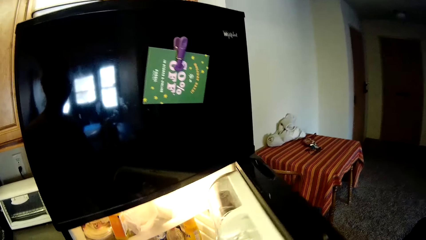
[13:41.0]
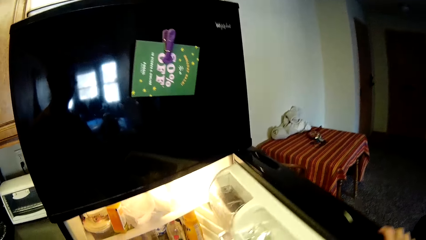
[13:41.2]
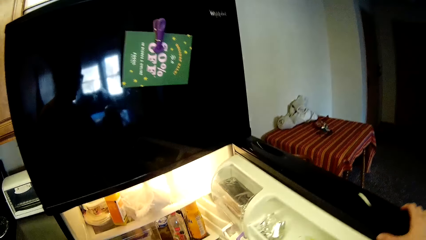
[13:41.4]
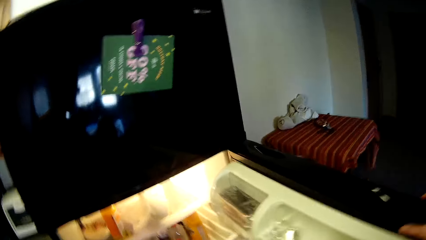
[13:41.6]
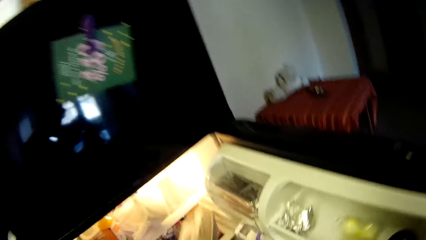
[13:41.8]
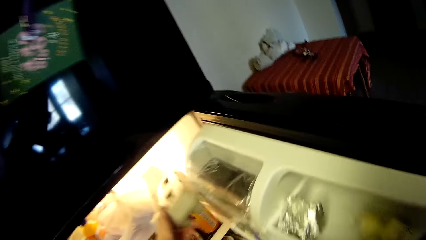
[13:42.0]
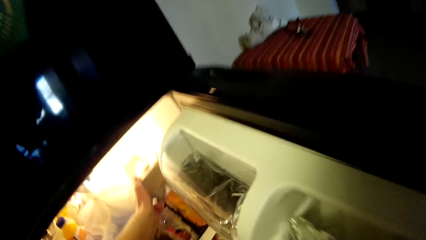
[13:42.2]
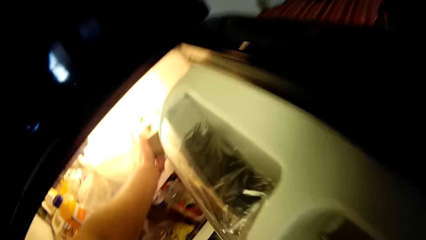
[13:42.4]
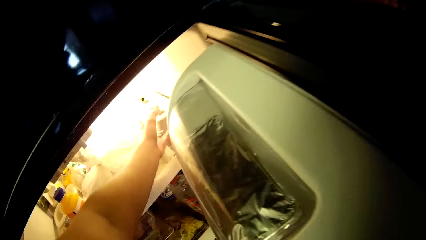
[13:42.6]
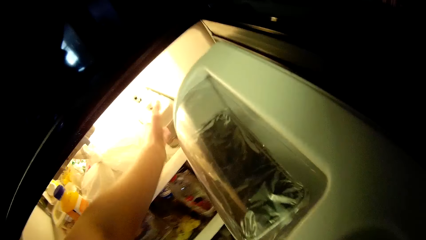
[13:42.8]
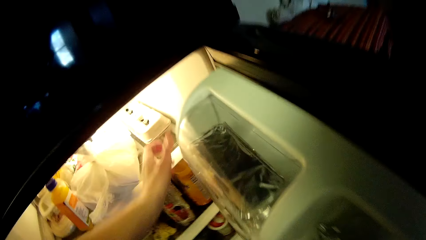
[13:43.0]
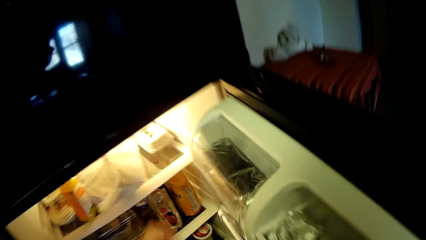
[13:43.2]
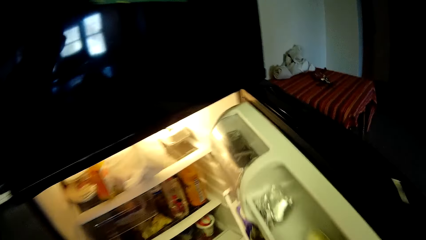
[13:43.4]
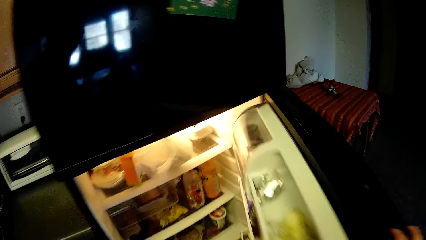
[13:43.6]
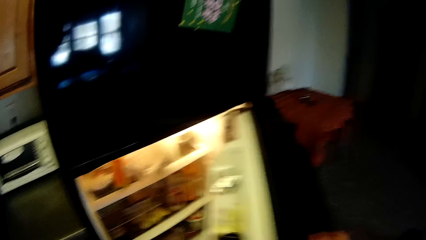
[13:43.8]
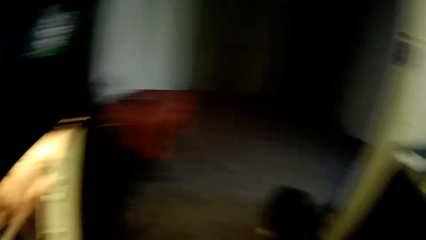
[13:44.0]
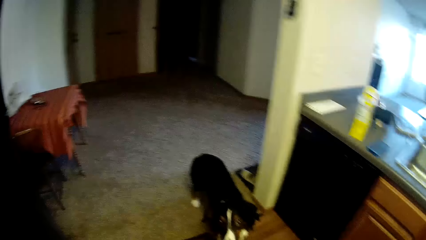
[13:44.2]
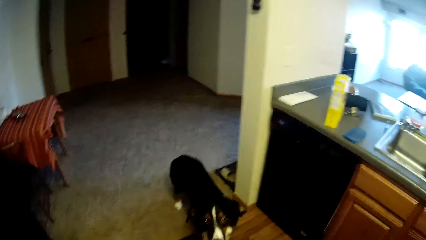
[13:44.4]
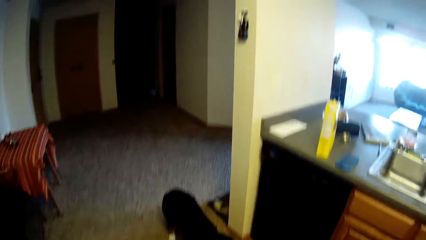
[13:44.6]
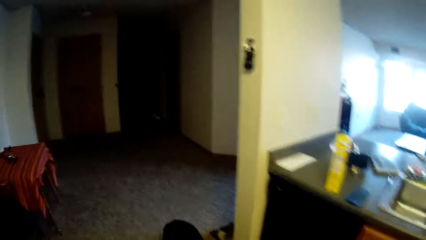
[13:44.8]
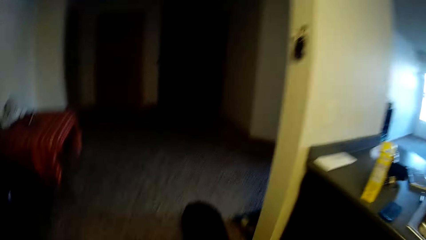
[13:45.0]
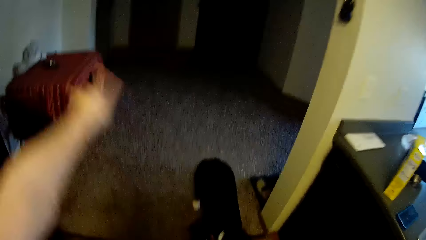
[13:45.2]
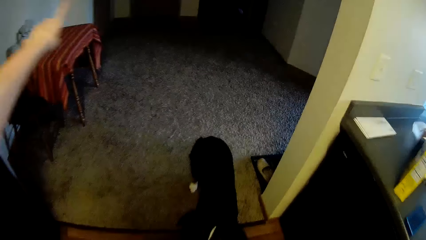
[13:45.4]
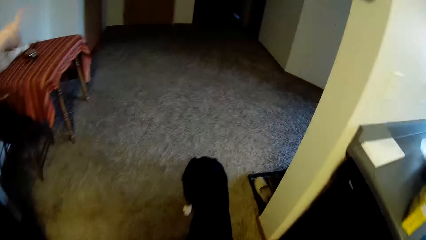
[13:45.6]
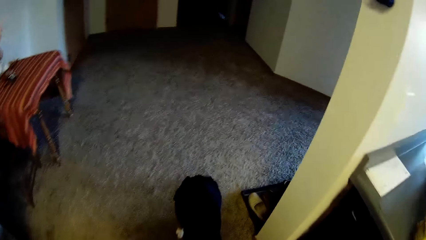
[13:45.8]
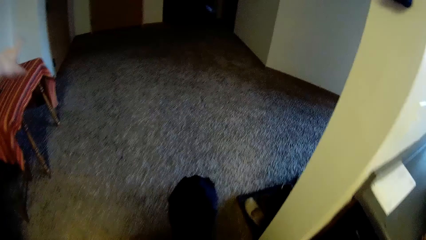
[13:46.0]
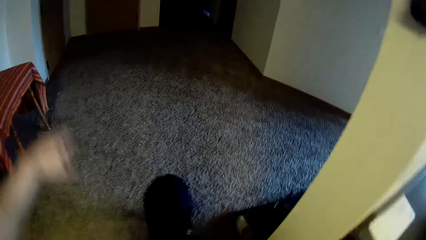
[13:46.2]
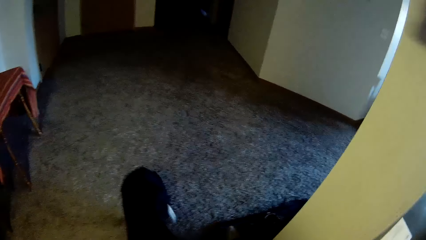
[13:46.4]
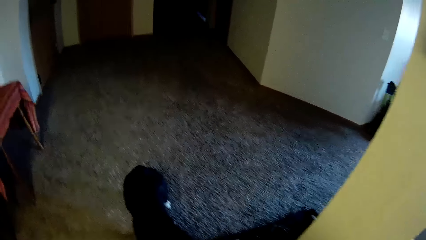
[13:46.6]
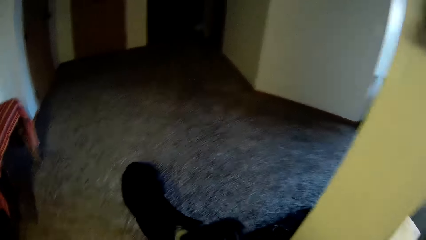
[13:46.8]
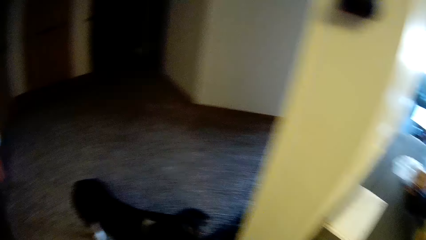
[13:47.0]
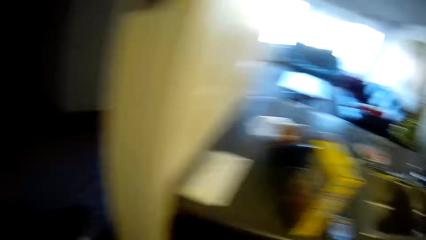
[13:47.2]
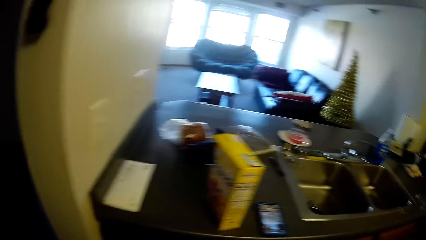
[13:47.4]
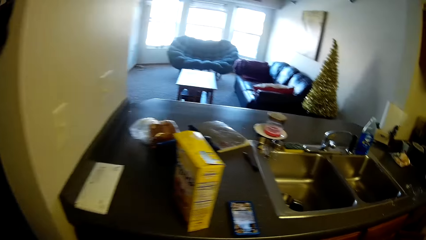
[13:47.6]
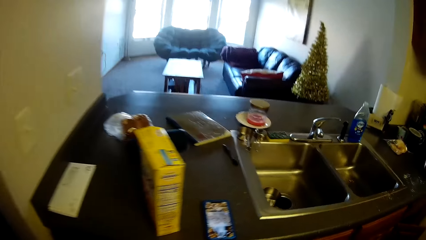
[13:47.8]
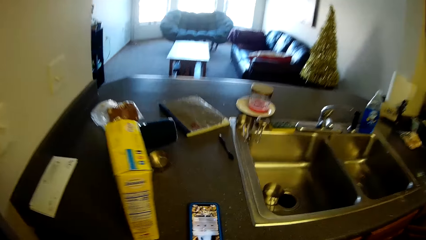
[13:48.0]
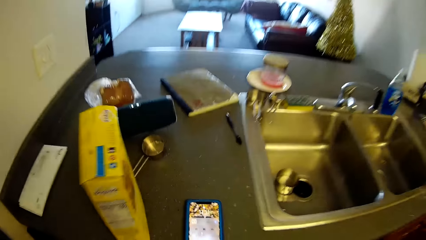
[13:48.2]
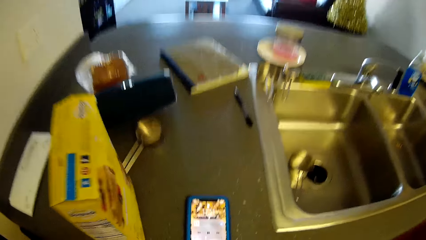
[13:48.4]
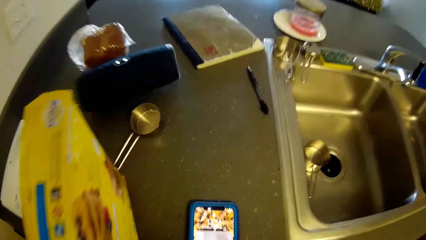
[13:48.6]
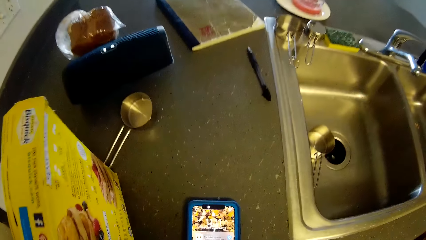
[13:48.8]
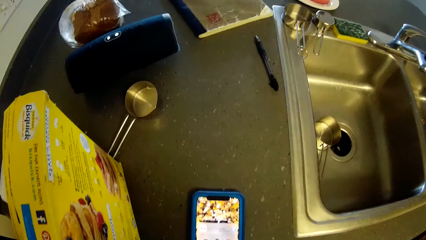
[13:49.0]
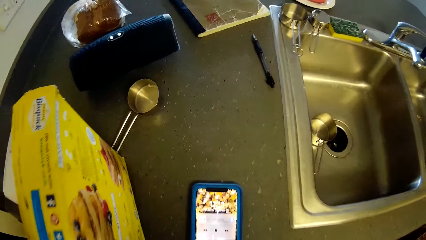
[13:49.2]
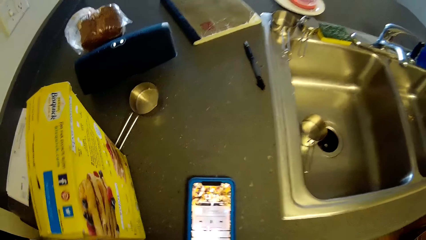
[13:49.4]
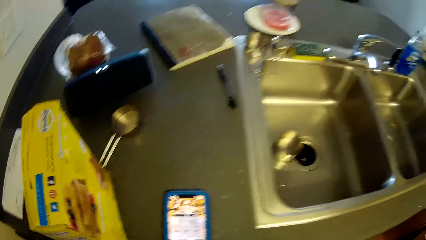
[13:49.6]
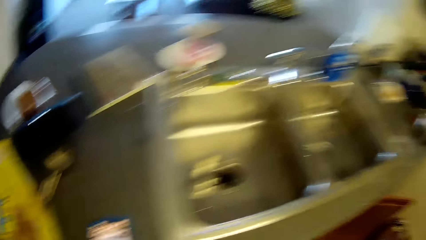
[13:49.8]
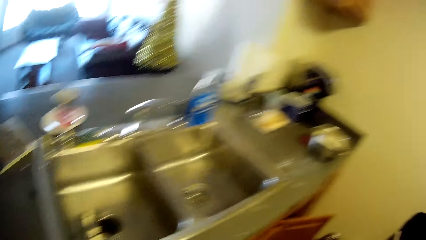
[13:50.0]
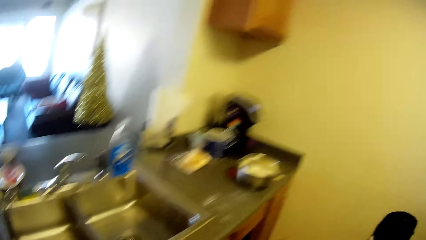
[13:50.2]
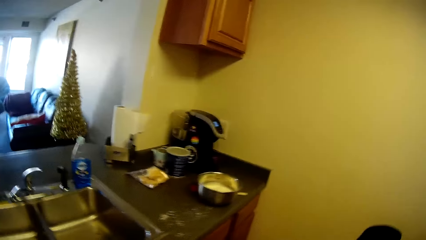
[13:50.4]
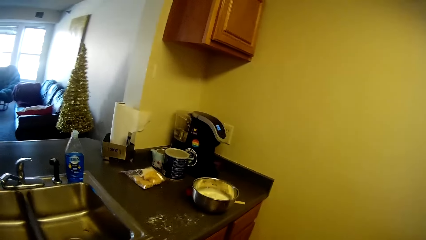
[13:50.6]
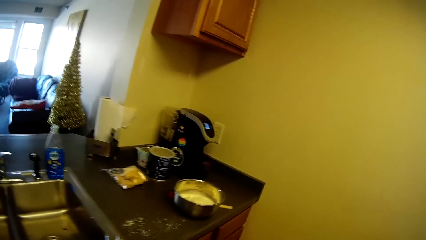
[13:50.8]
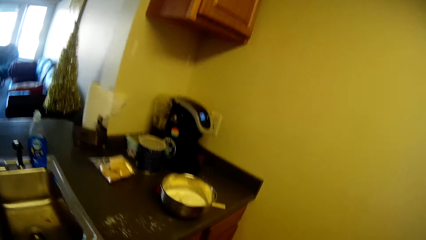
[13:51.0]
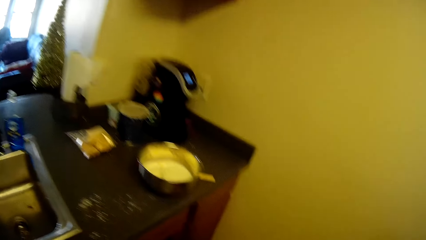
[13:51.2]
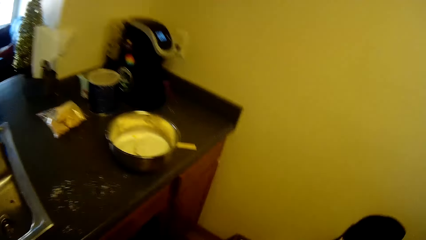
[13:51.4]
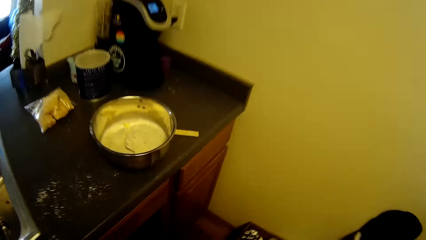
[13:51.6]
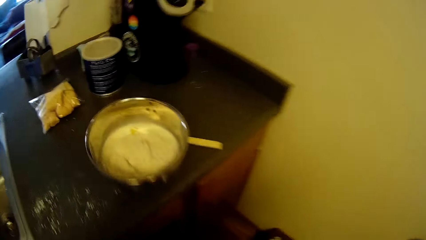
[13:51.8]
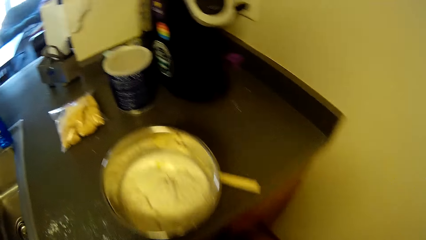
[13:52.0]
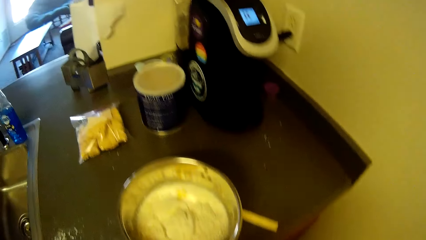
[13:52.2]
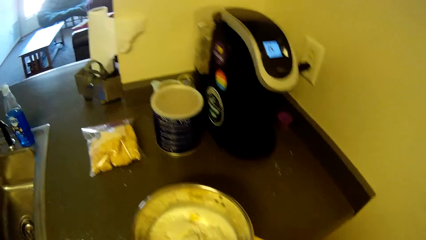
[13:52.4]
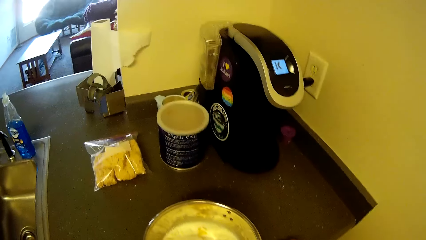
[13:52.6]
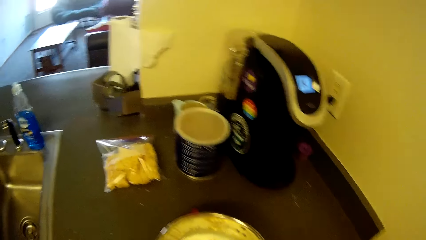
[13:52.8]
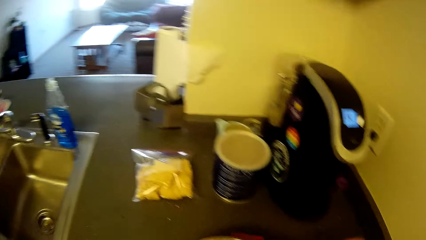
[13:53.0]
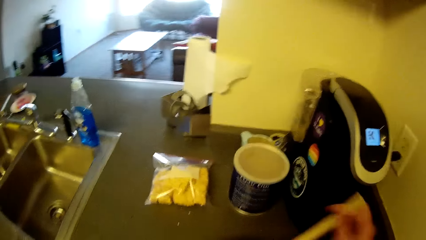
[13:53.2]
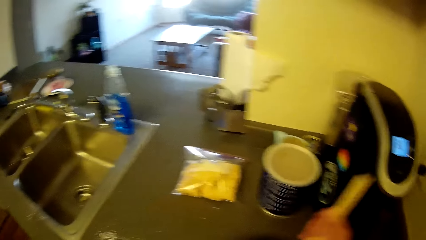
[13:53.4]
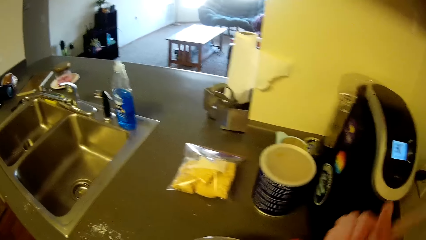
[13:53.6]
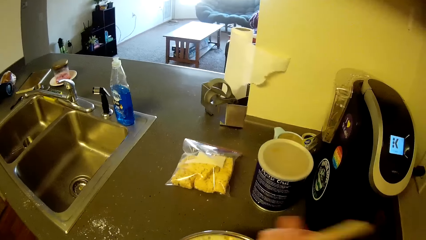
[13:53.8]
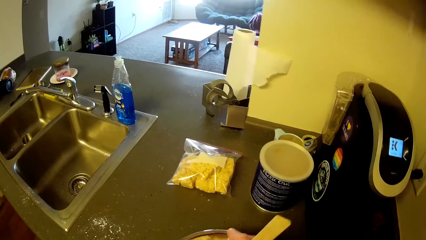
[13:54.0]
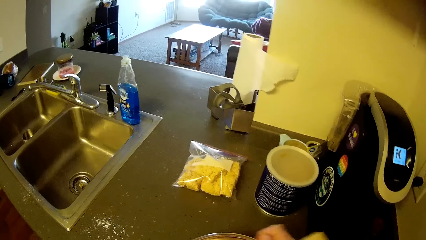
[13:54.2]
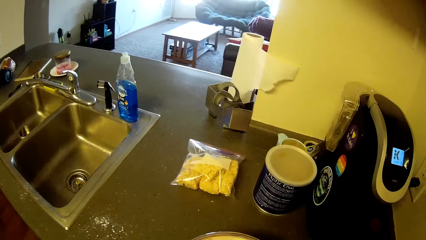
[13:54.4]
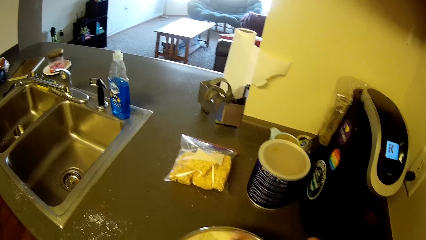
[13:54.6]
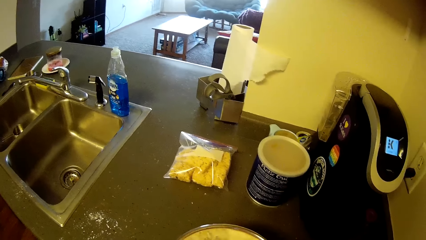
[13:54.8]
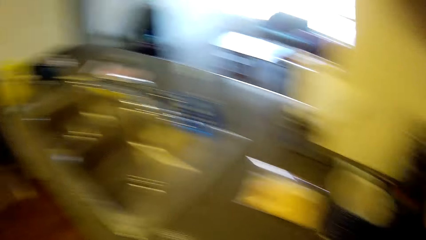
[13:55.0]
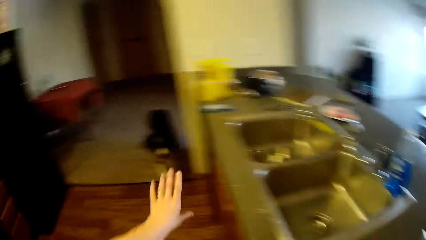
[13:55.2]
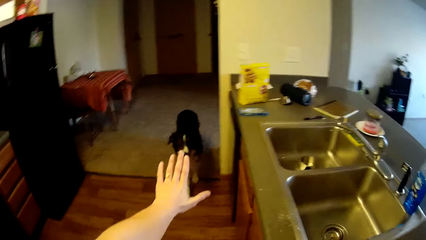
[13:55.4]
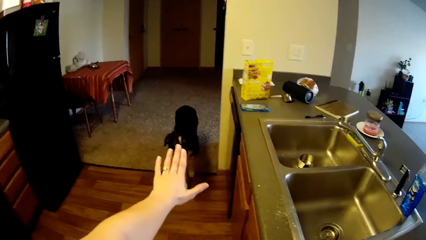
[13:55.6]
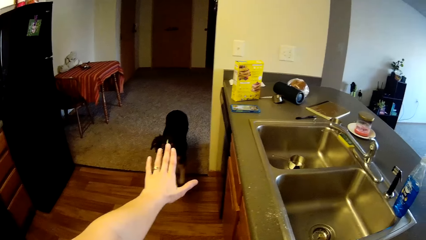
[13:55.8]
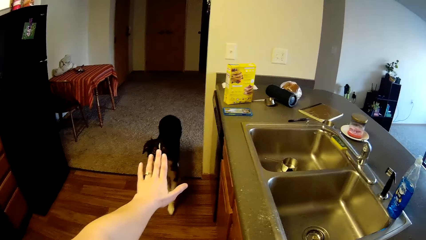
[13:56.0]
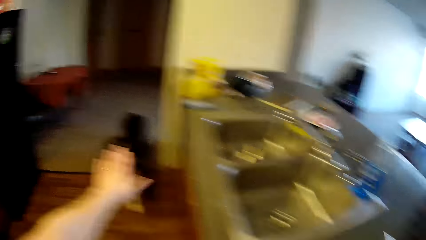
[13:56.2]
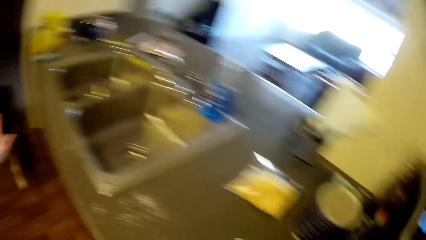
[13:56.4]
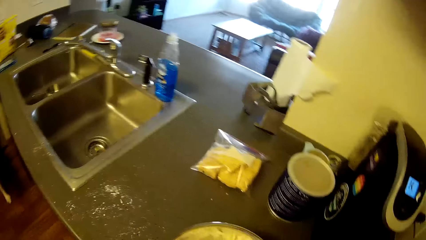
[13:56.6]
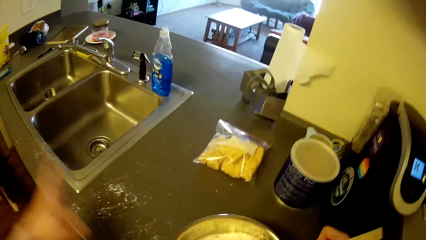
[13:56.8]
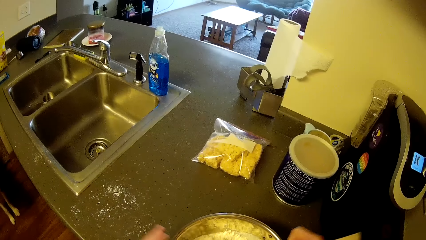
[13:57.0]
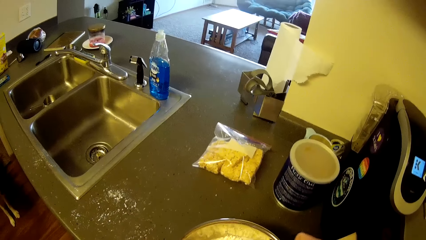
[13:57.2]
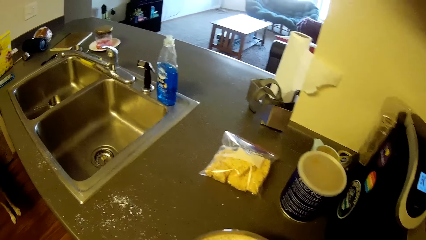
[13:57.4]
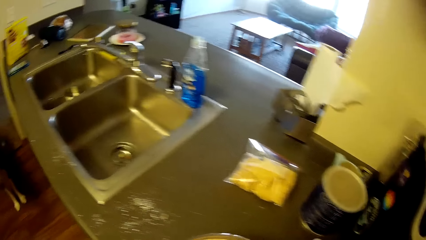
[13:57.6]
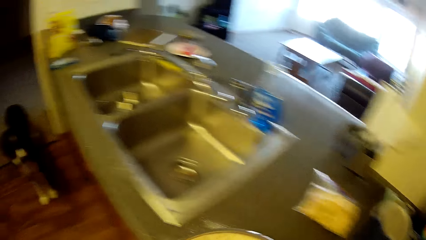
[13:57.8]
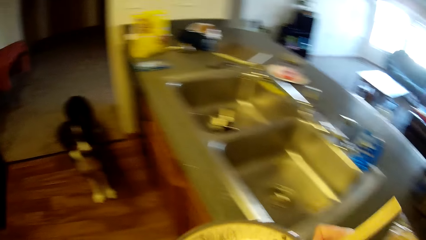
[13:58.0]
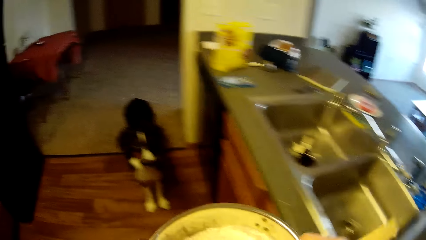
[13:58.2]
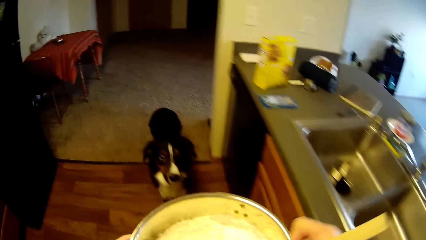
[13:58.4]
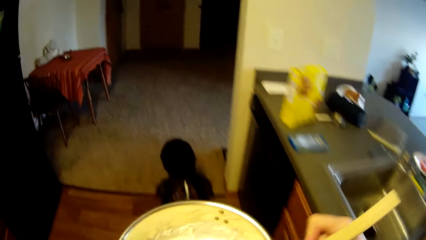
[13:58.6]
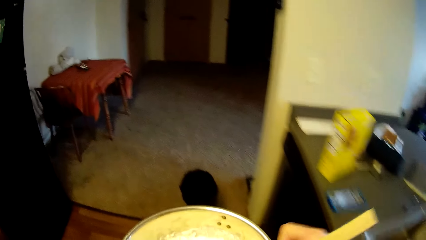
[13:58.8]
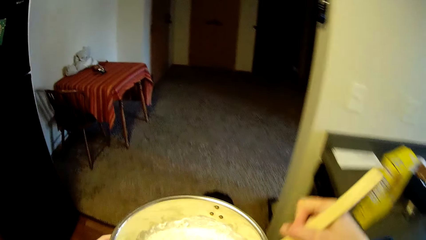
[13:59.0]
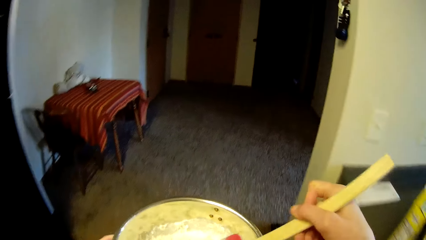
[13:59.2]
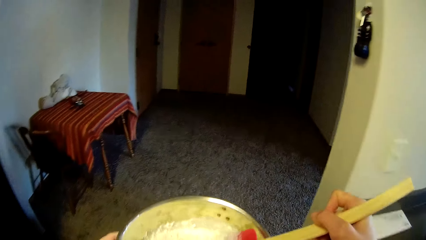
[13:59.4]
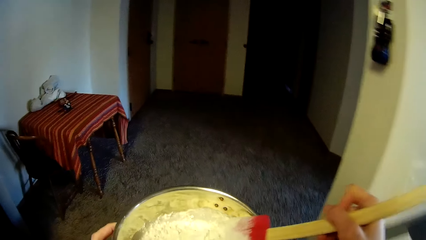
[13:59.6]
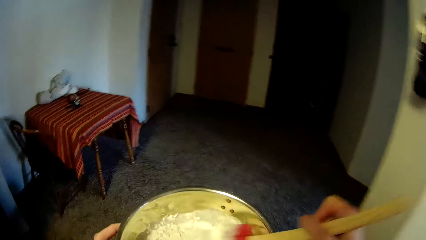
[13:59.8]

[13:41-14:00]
The camera wearer places the egg tray in the refrigerator. She closes the refrigerator. She signals her left hand to the dog. She walks towards a phone on the slab. She turns to another sink. She walks towards the stainless bowl. She walks along the sink. She picks up a wooden spatula or cooking stick from the slab. She holds the cooking stick. She dips the wooden spatula into the stainless bowl. She signals her left hand to the dog. She carries the stainless bowl. She grabs dough in a container. She mixes the pancake mix with eggs in the stainless bowl with the wooden spatula. She walks towards the dog.
